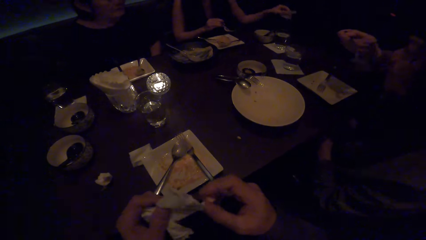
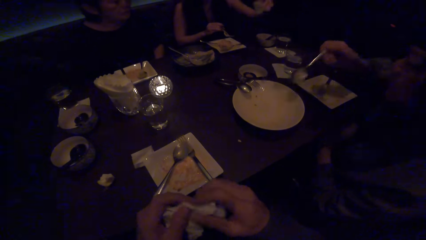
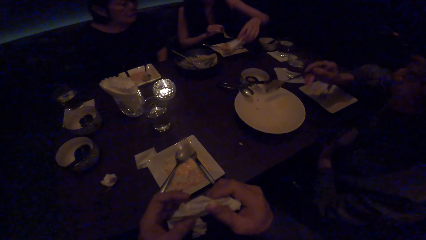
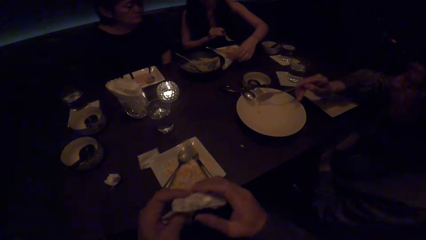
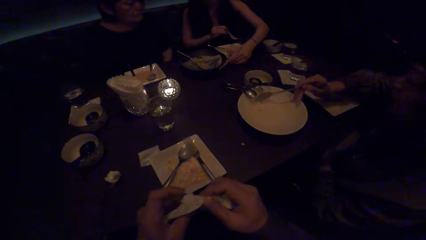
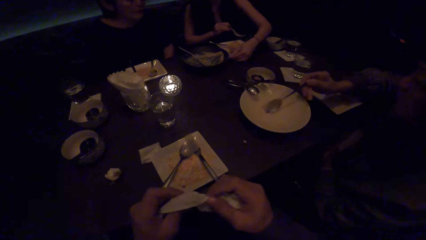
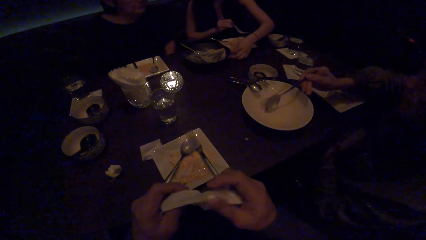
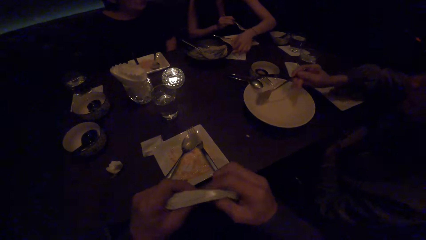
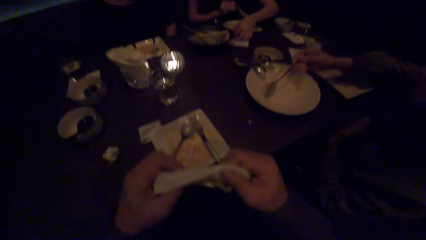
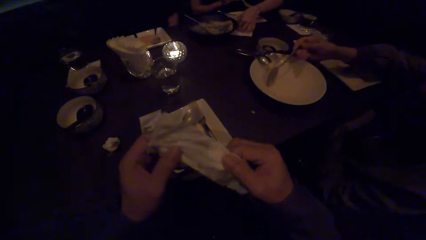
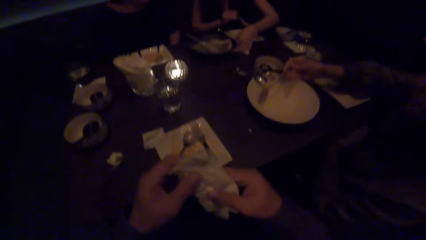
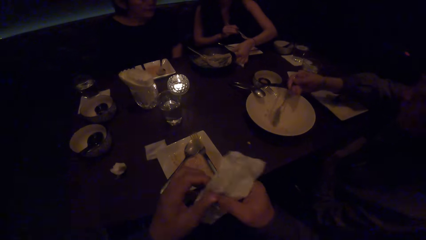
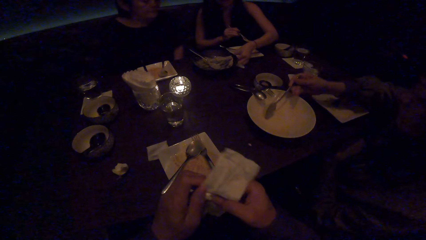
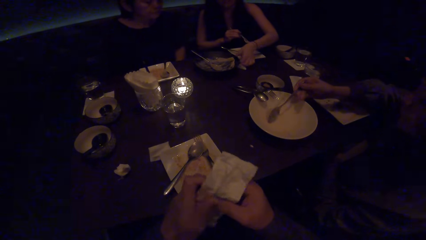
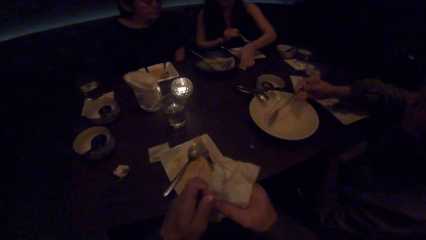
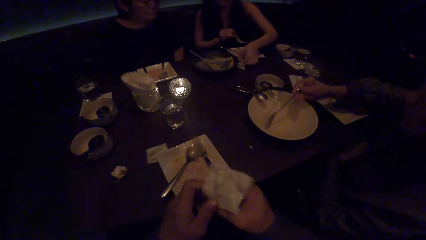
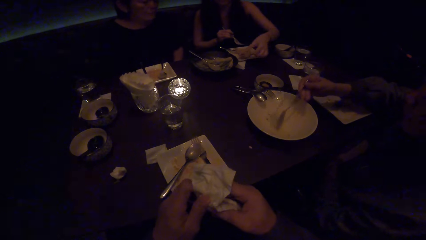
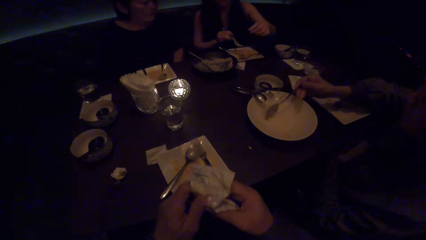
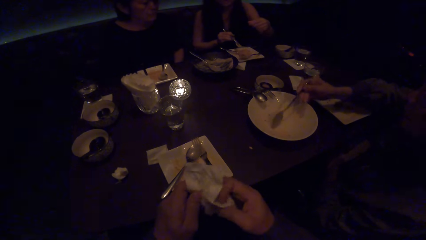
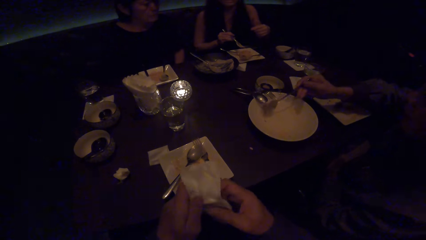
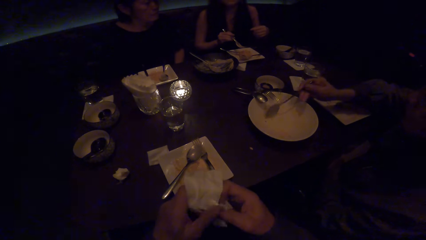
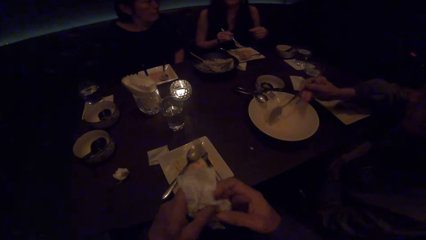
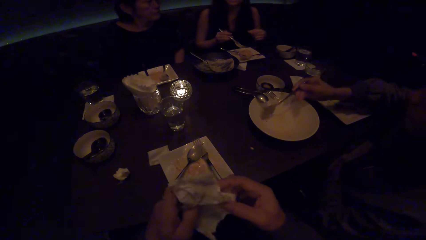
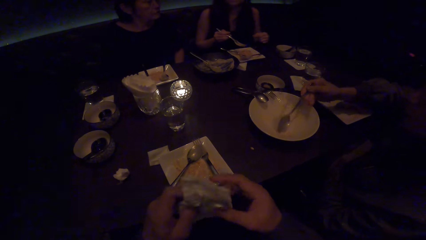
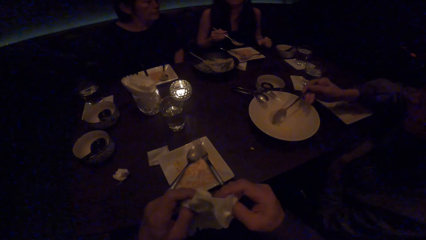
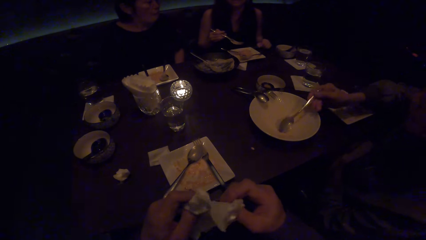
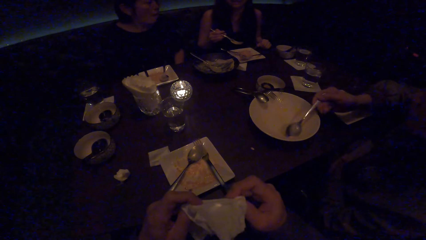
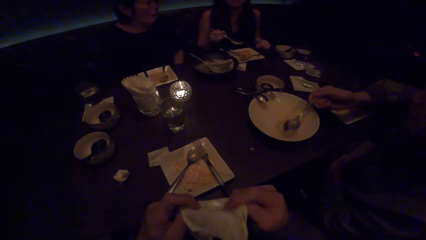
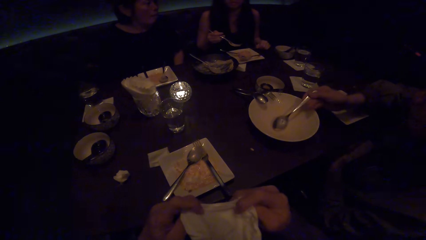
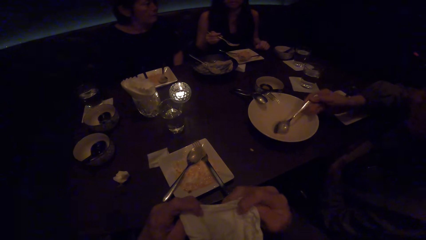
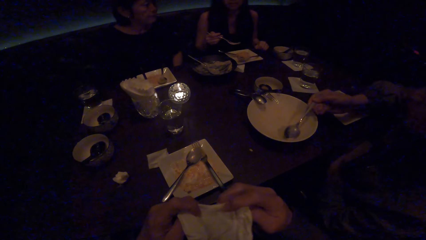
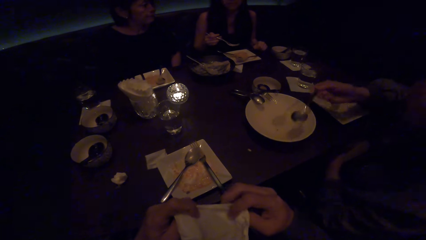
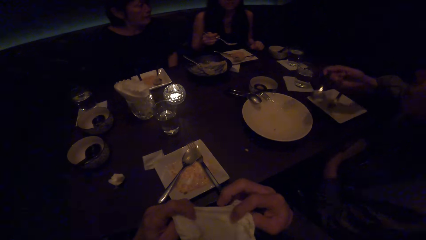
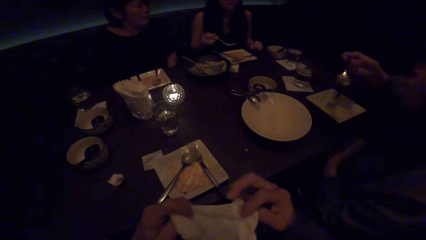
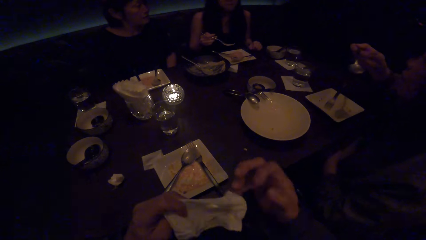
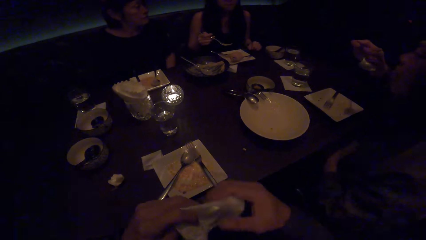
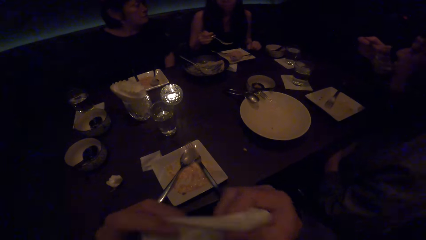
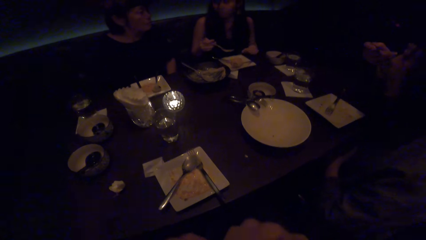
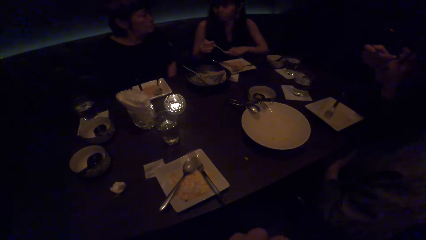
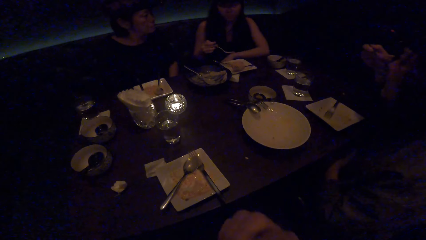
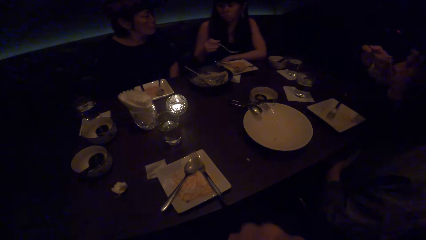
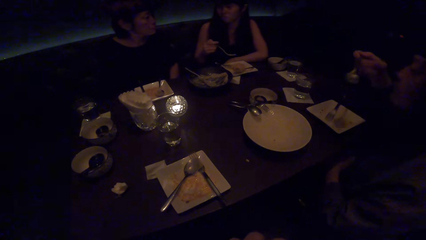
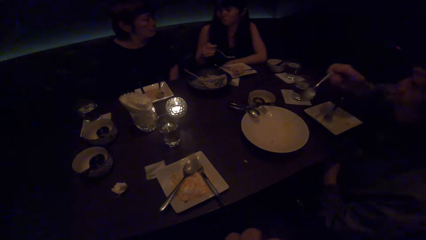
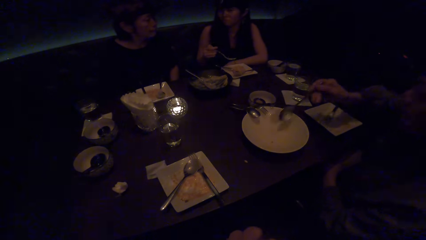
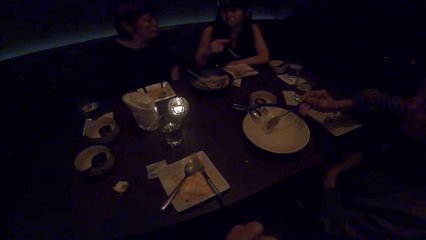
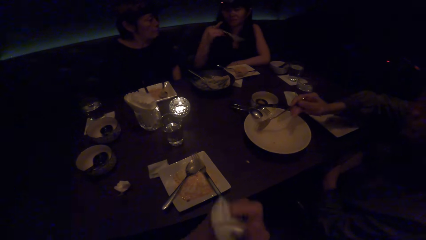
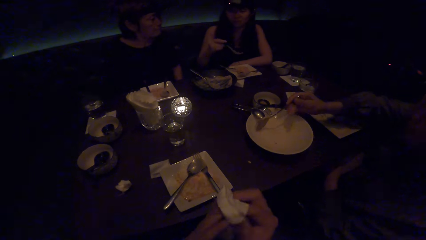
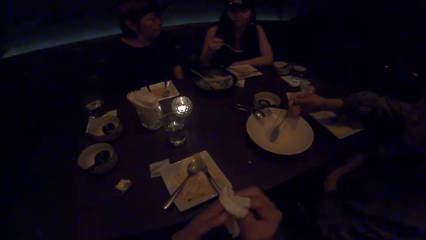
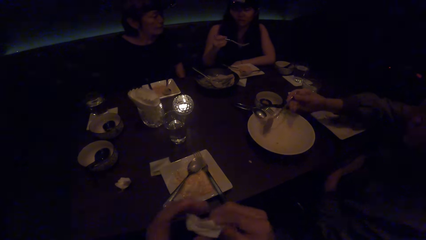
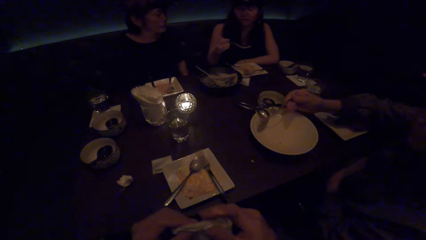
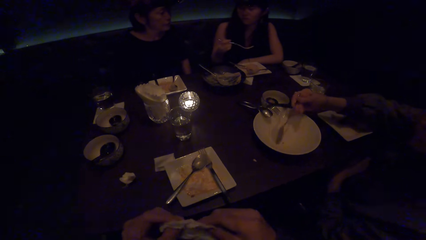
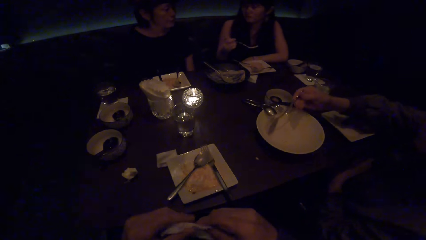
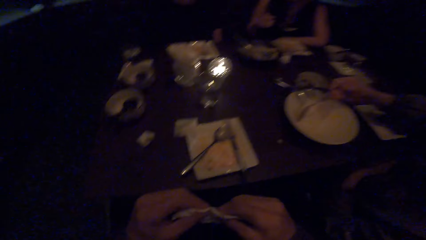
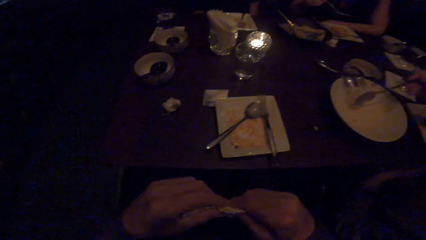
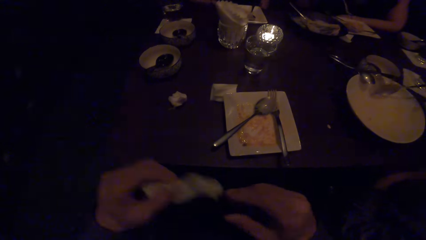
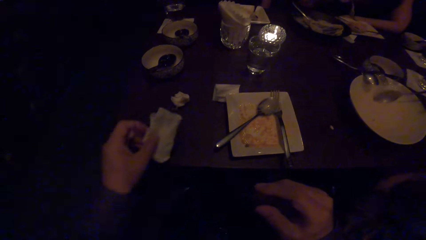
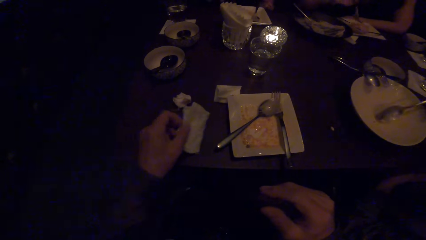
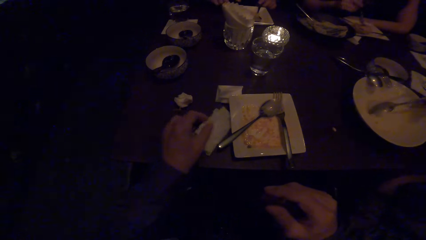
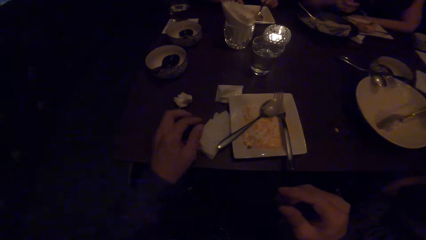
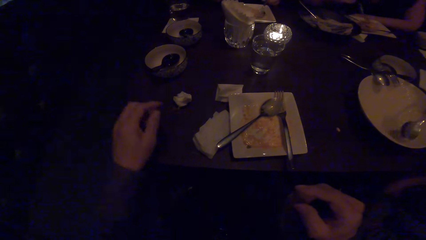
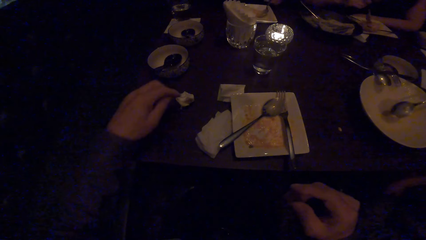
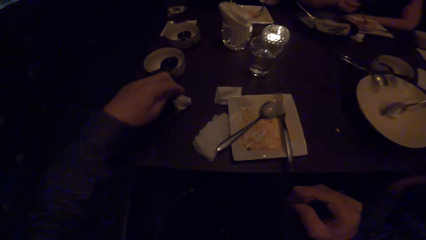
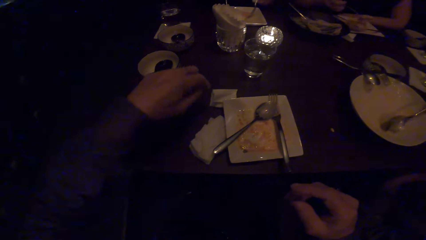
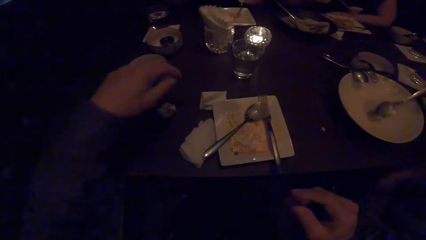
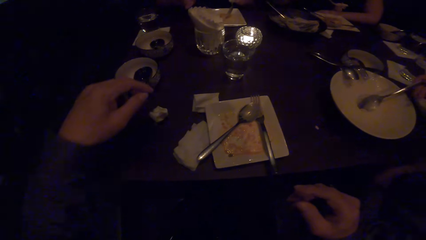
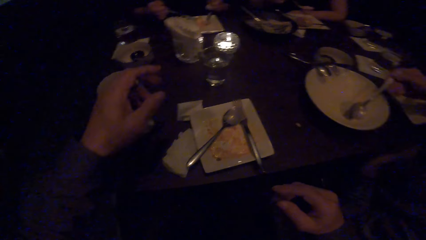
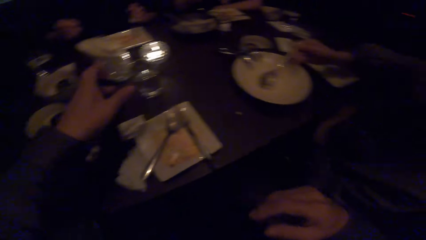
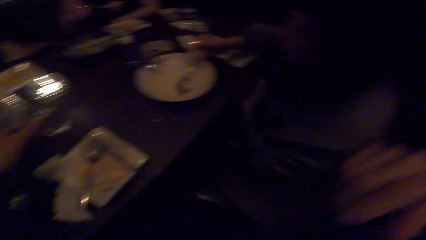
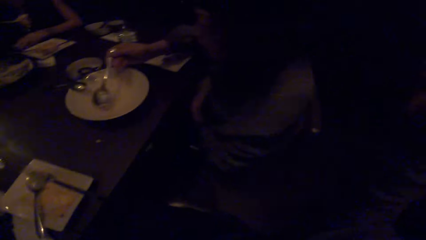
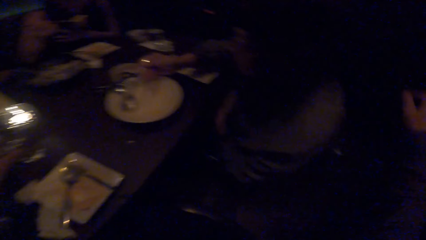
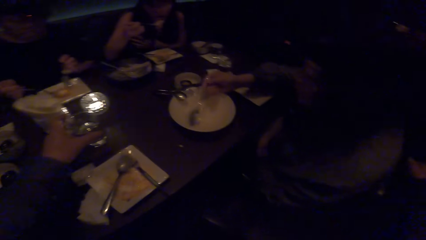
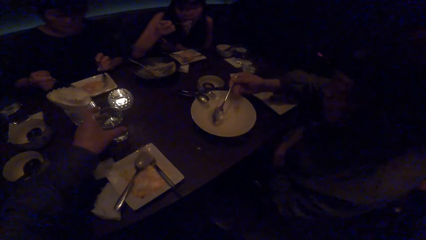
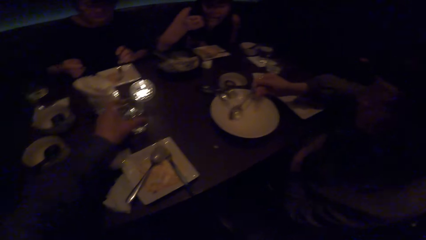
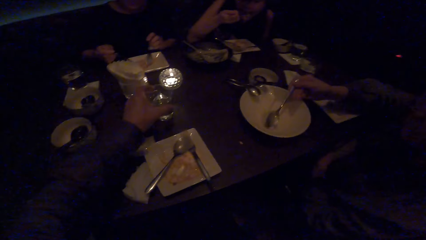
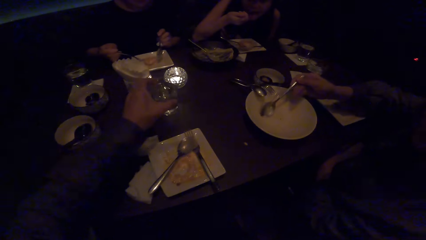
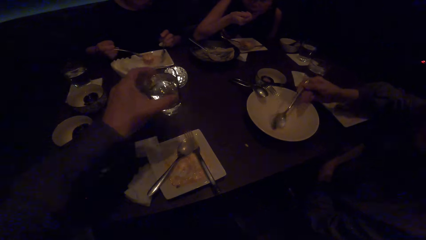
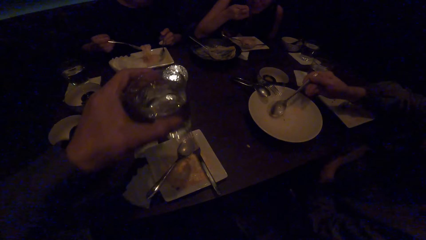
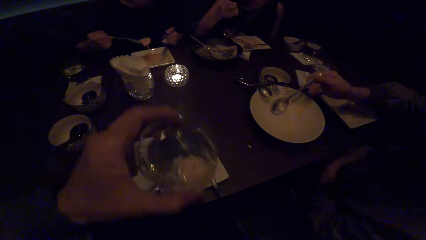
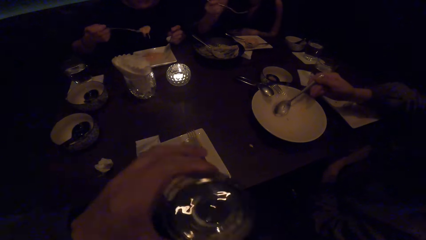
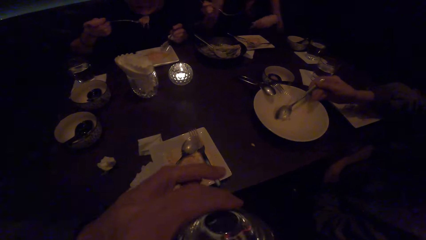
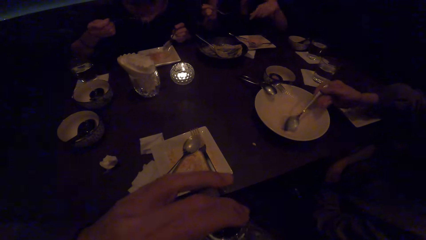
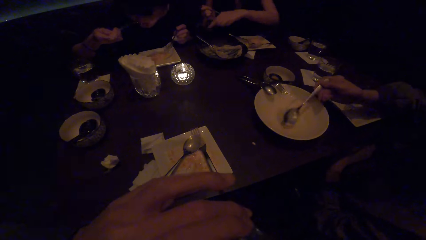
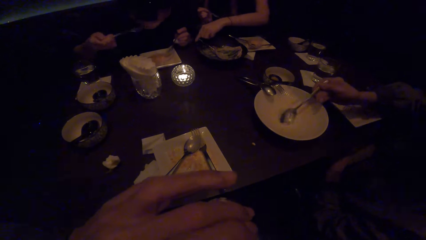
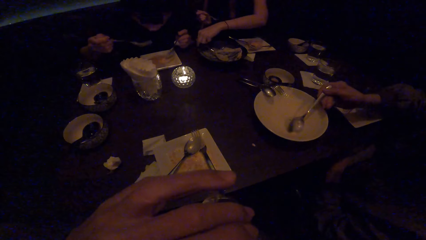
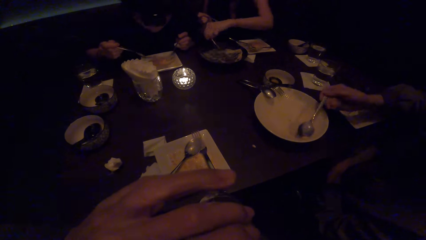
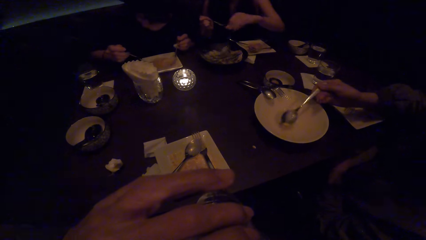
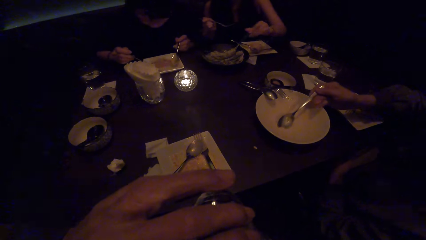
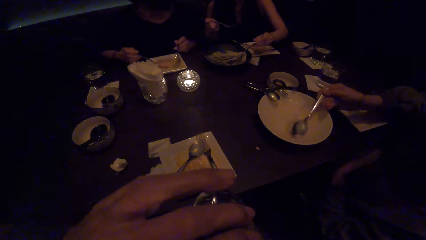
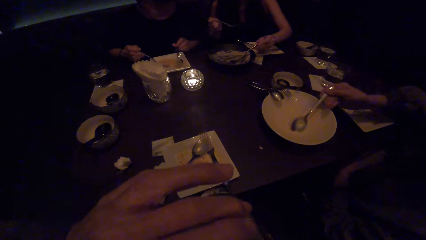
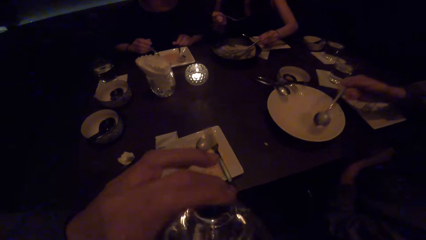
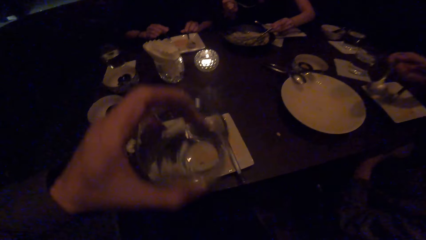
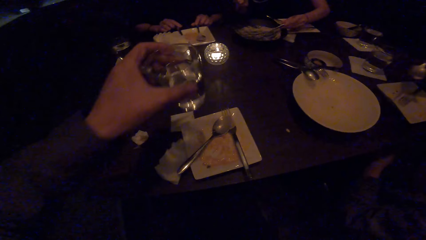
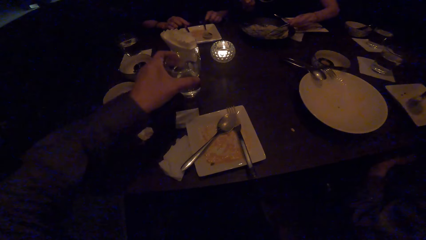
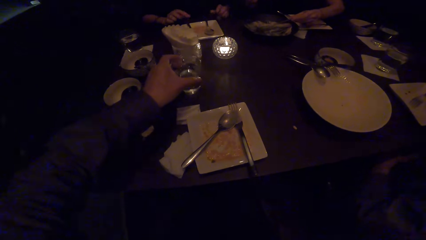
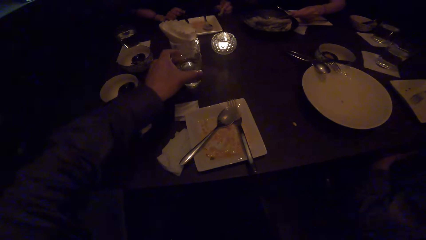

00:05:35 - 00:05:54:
A woman eats the food with the spoon. Another woman drops a tissue paper on the table with her left hand. The first woman scoops food with her spoon. The camera wearer wipes his mouth with the tissue. He folds the serviette. The first woman eats the food with the spoon. The camera wearer cleans the mouth with the serviette. He holds the serviette with both hands and puts the serviette on the table. He moves the left hand on the table. He picks up a glass of water and moves the right hand. He drinks water with the glass. A third woman eats the food with the spoon. The second woman serves the food with the spoon. The third woman drops the fork on the plate and drops the spoon on the plate. The camera wearer puts the glass on the table.
